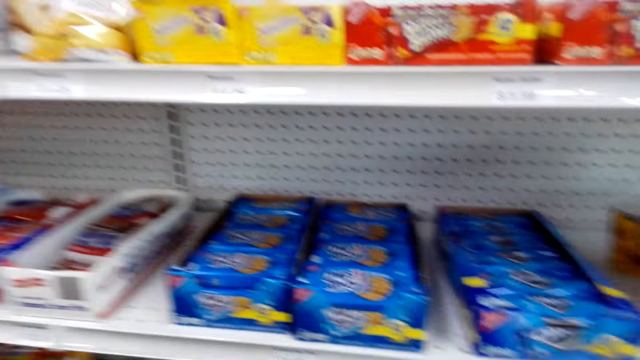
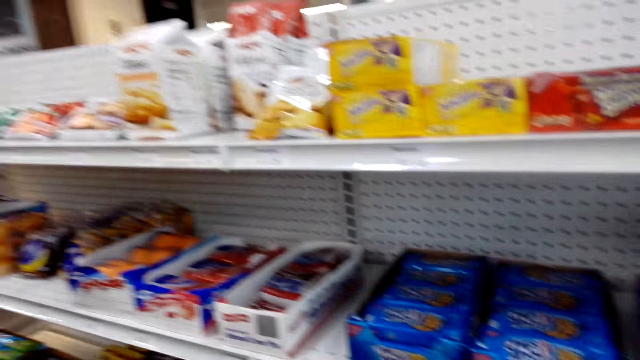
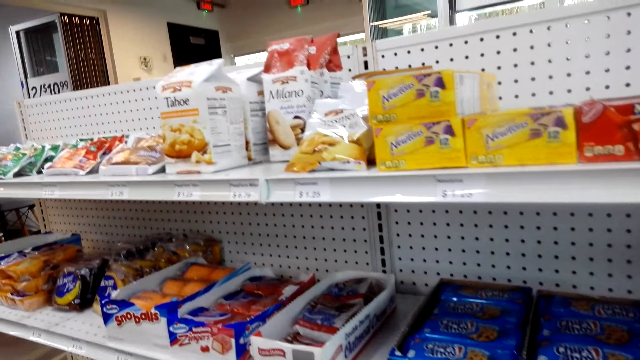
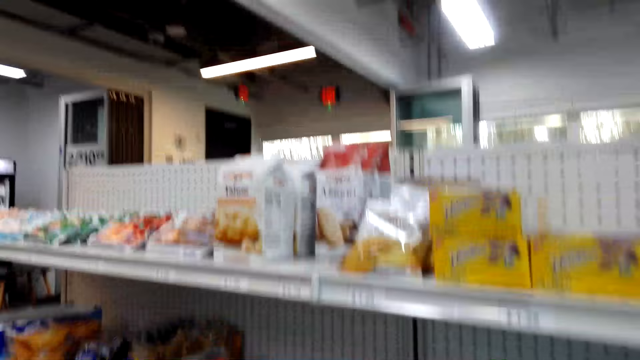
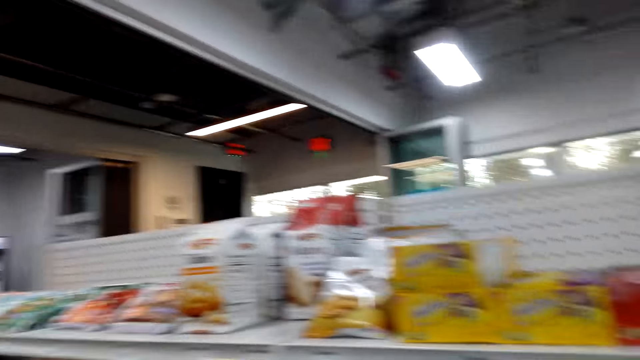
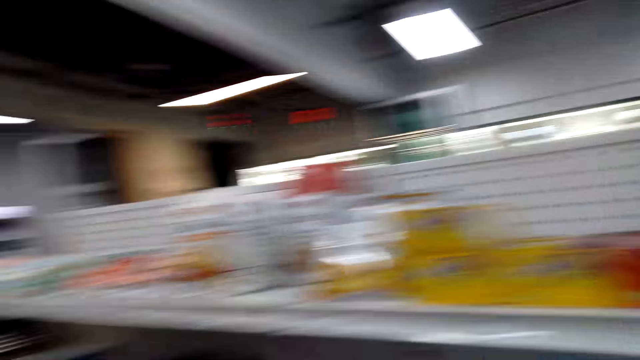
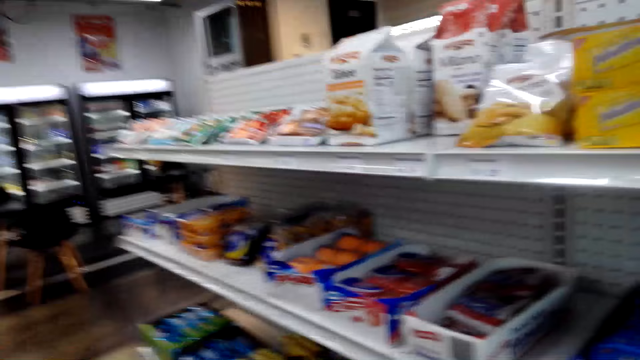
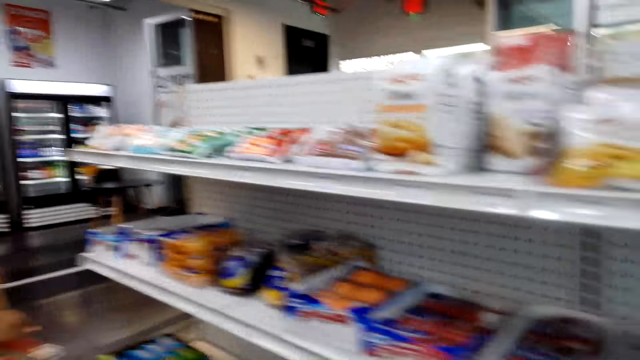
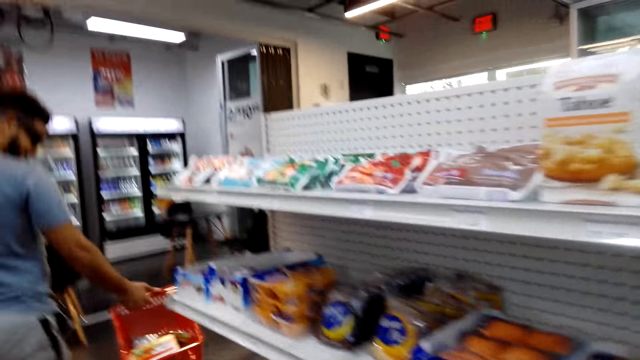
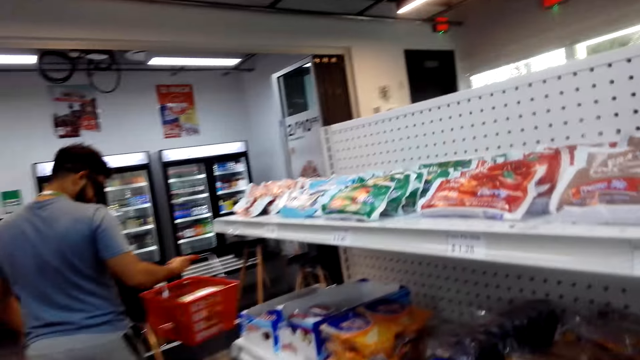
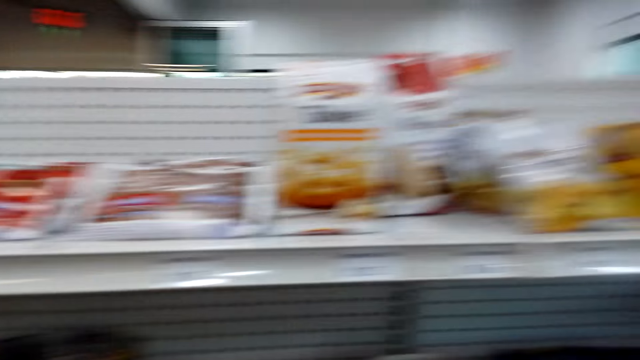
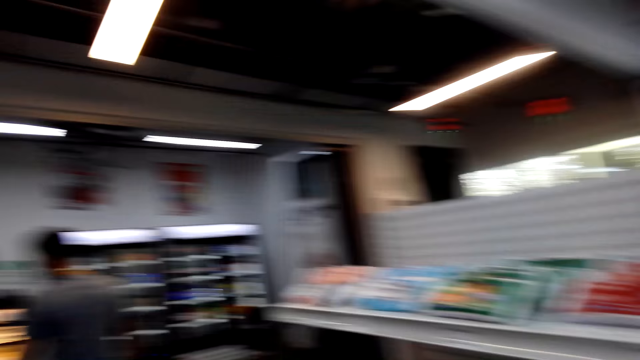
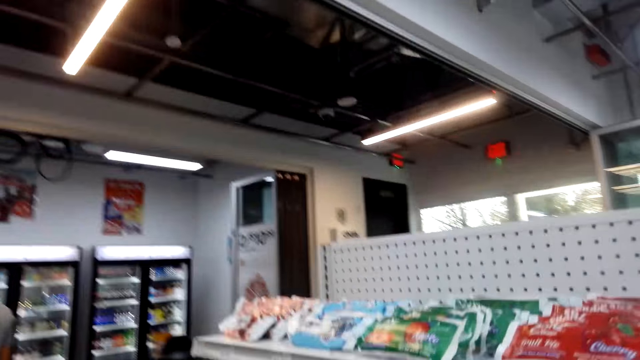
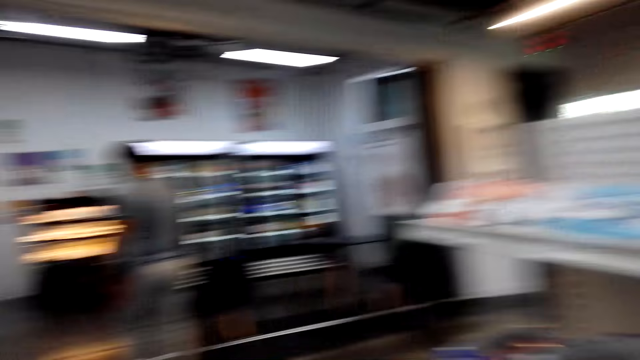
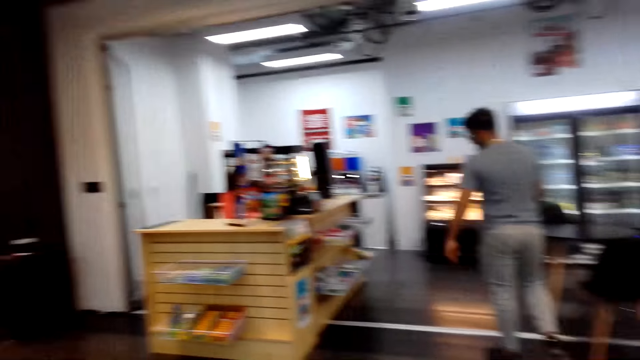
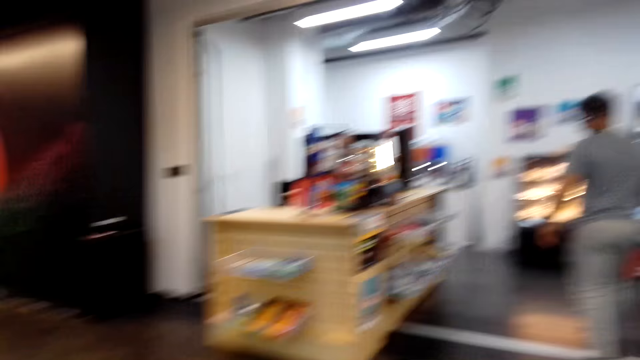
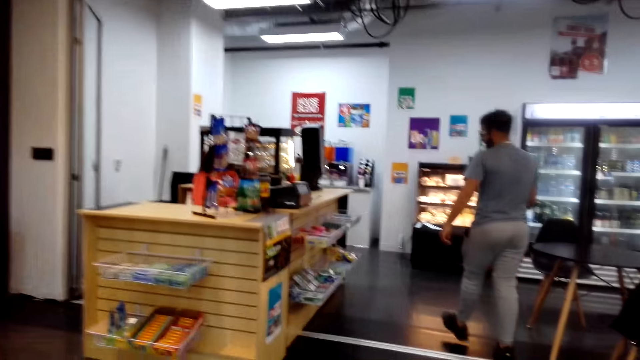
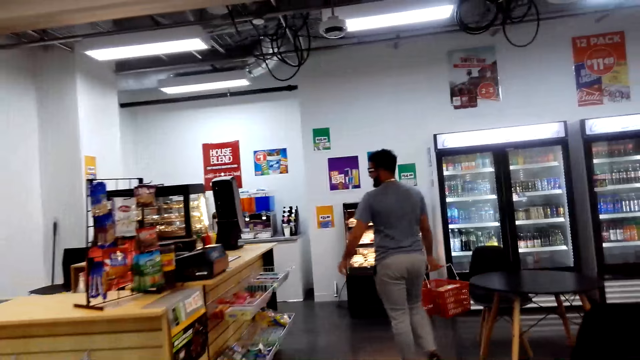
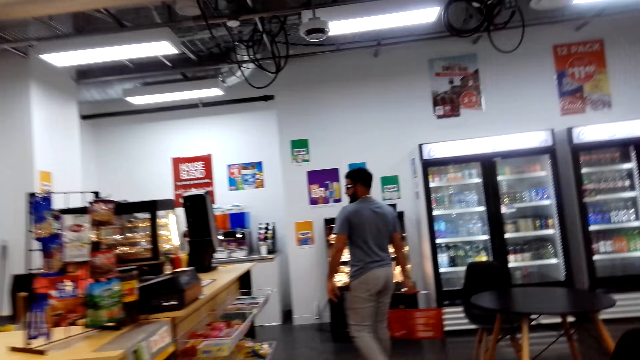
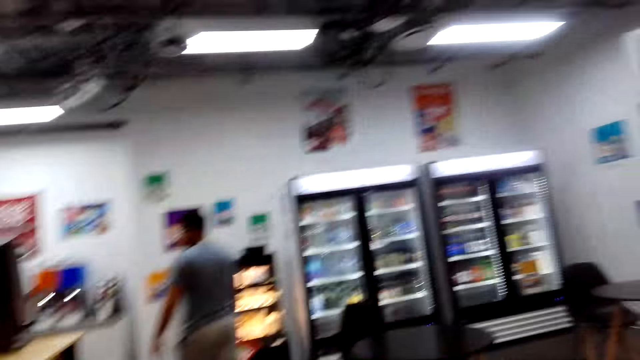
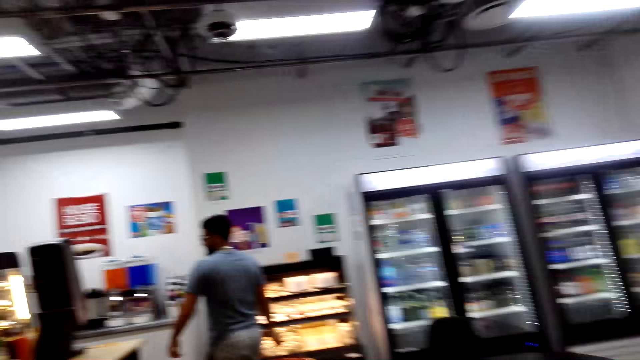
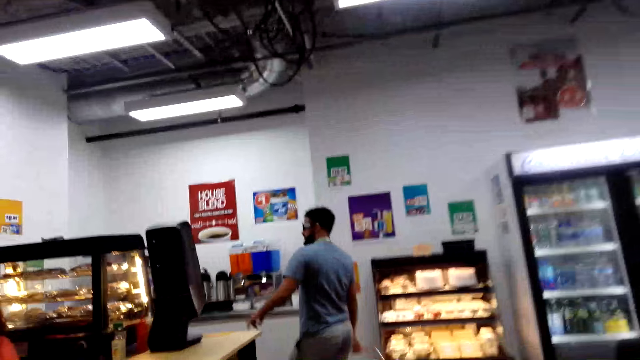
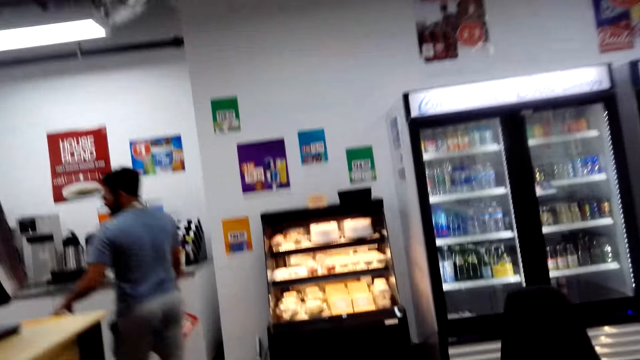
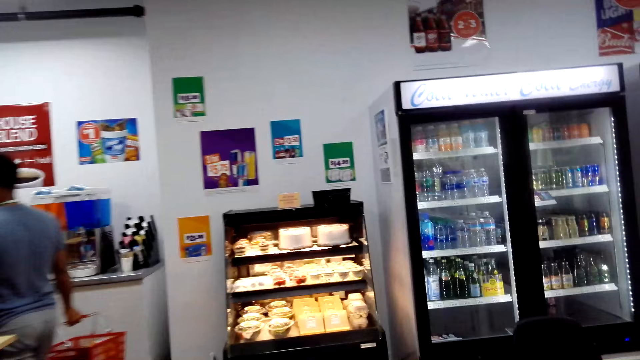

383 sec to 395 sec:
A man converses with the camera wearer. The camera wearer walks around the shop with the man. They converse with the man.

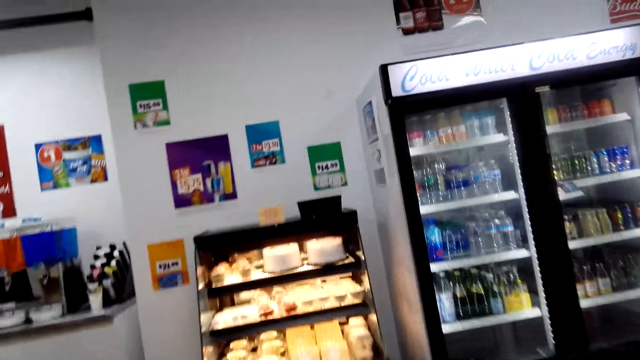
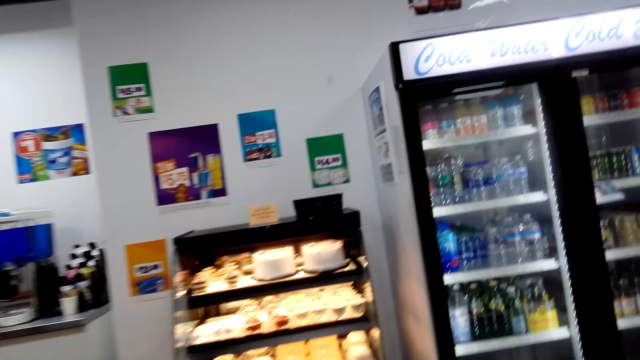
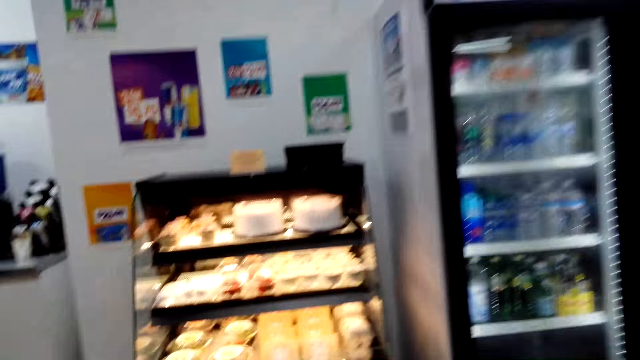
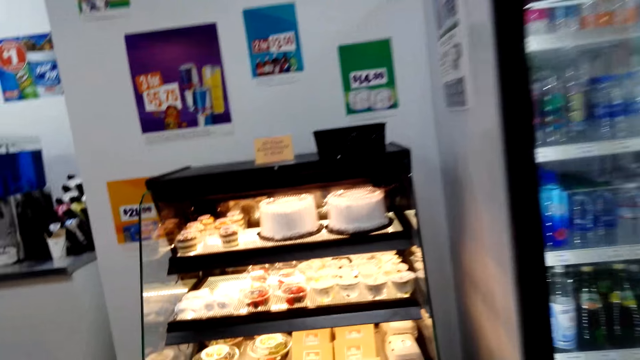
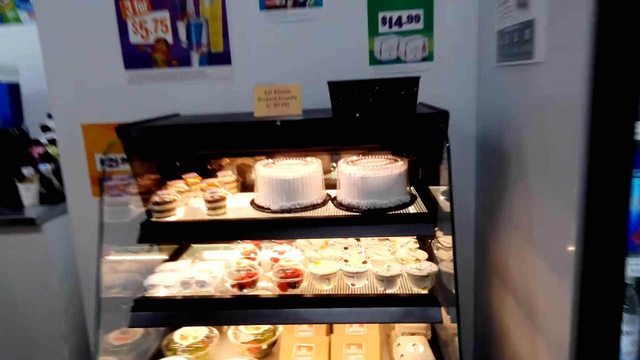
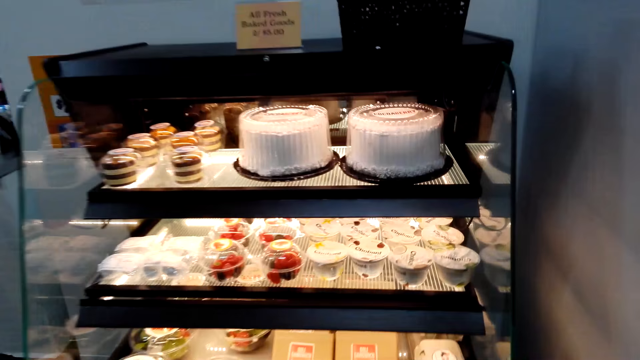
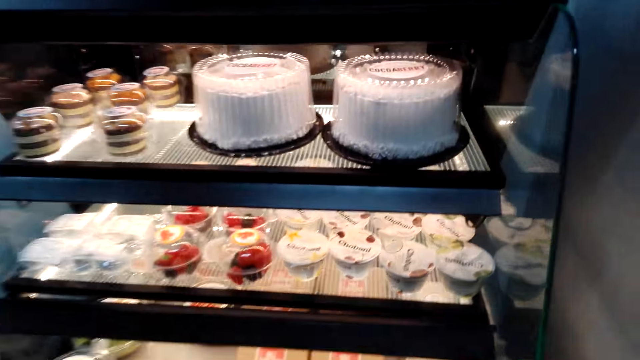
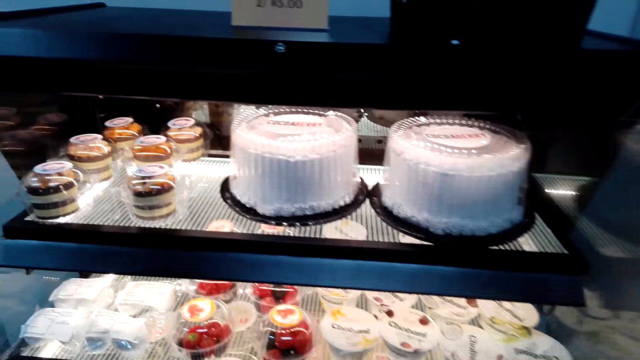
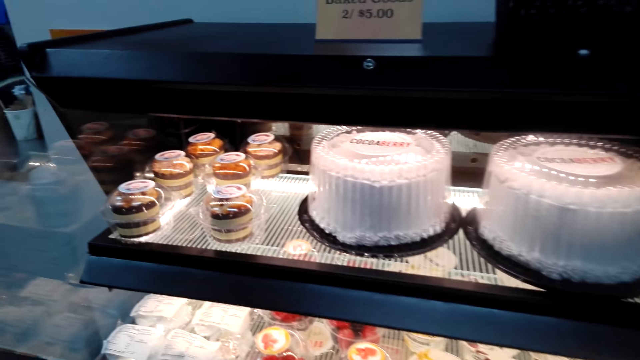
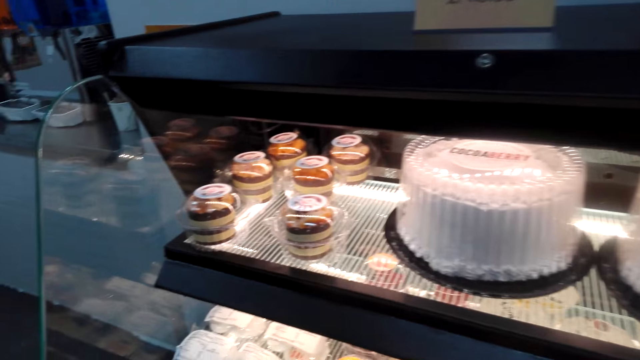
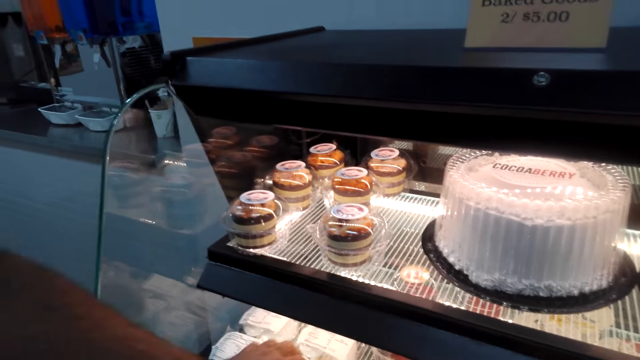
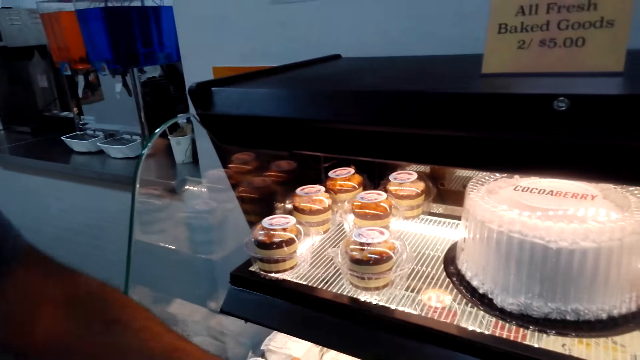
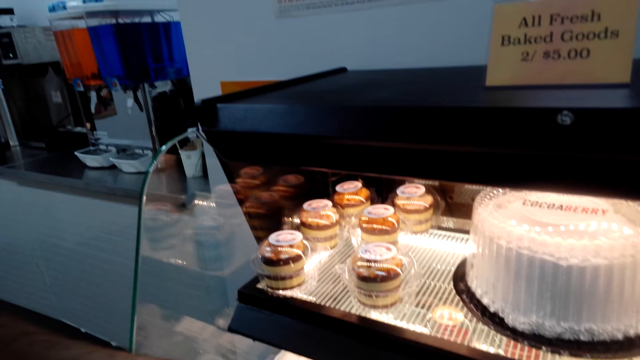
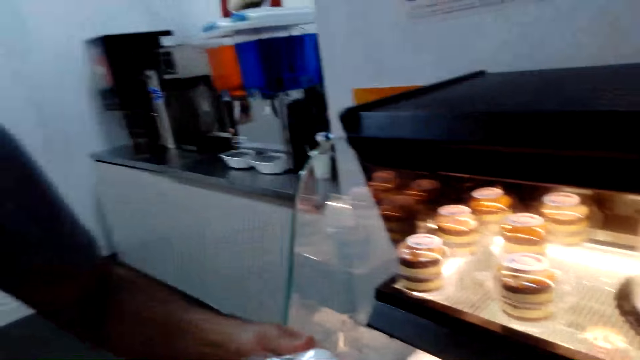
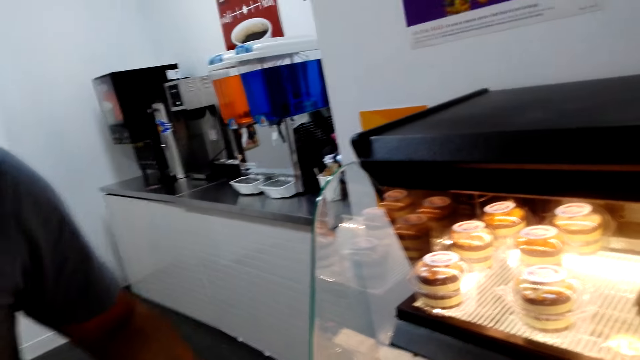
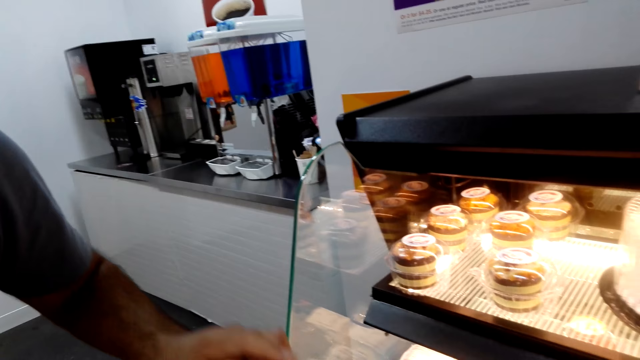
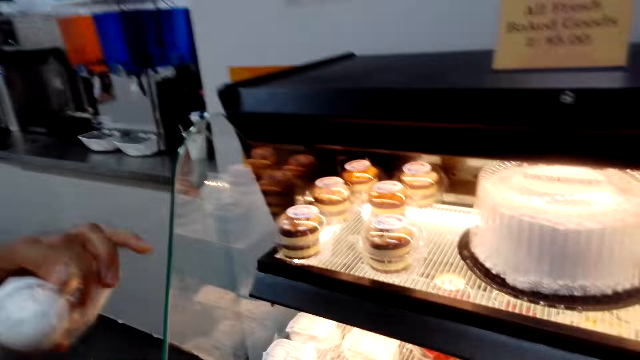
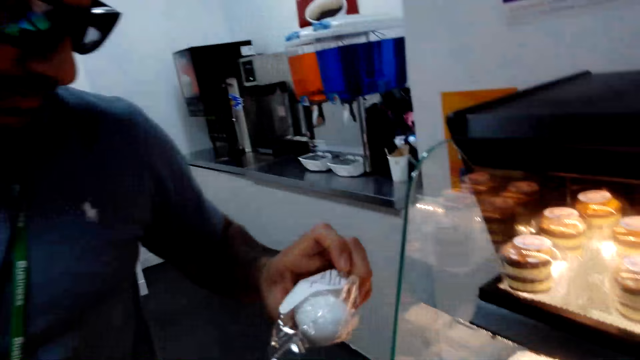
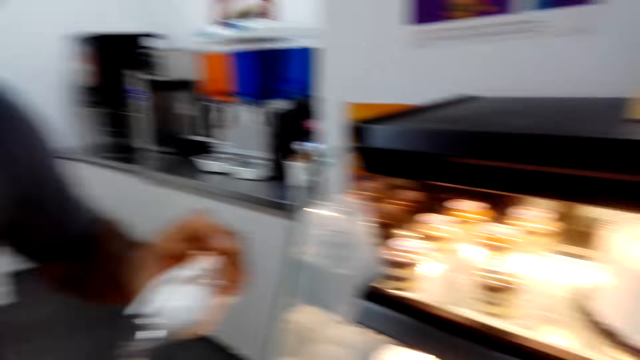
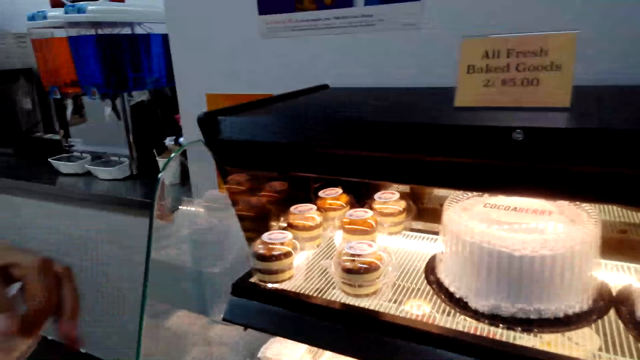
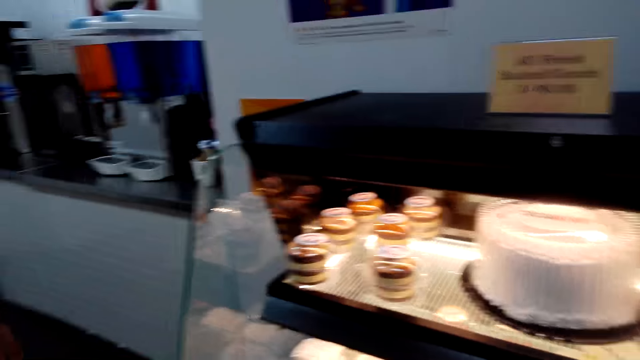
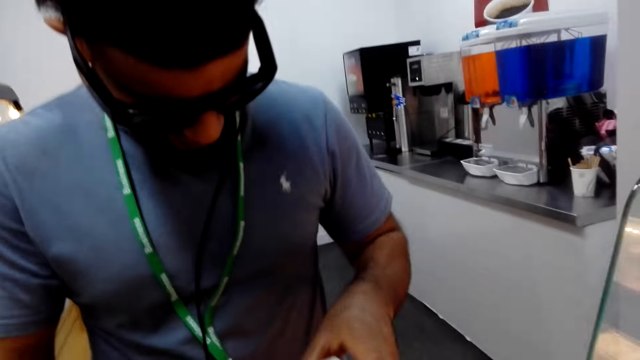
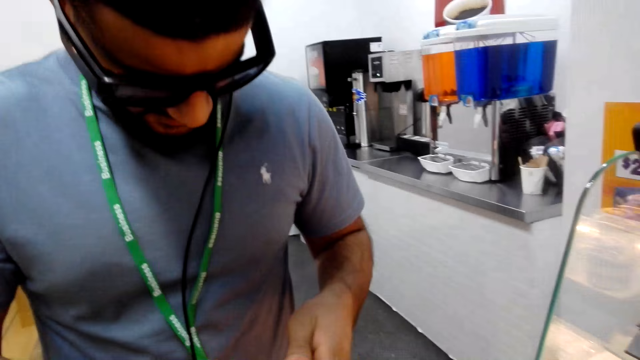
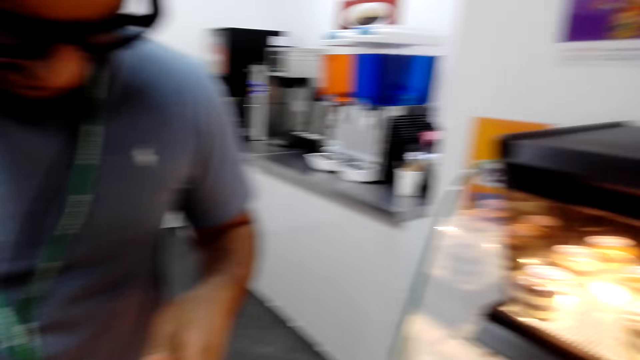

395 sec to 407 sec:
The camera wearer walks around the supermarket. They converse with a man. The man holds a sachet.
